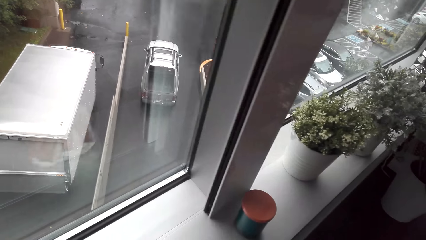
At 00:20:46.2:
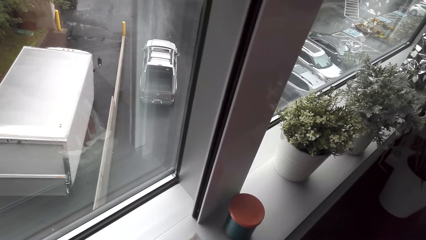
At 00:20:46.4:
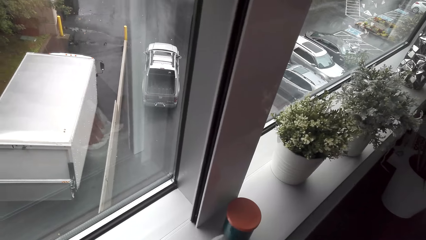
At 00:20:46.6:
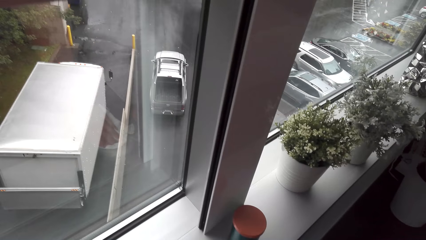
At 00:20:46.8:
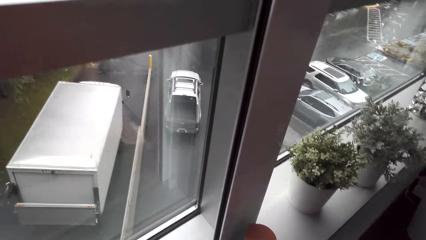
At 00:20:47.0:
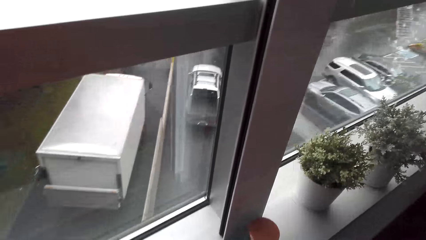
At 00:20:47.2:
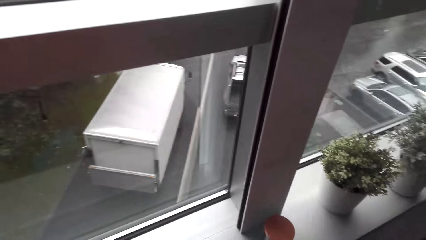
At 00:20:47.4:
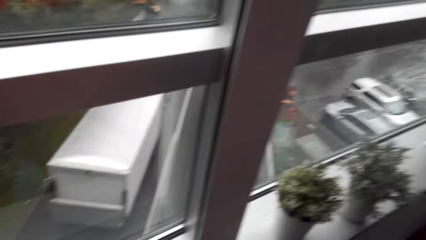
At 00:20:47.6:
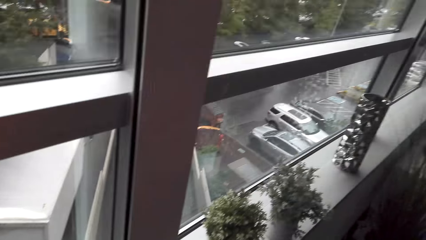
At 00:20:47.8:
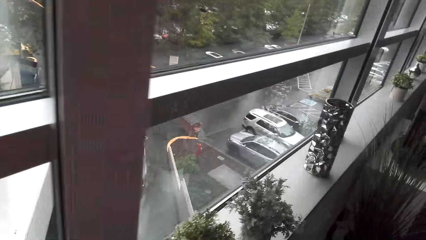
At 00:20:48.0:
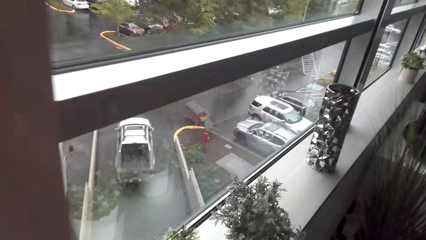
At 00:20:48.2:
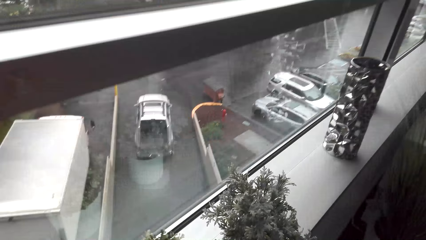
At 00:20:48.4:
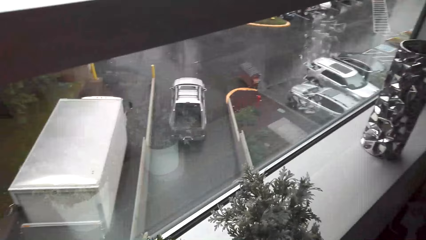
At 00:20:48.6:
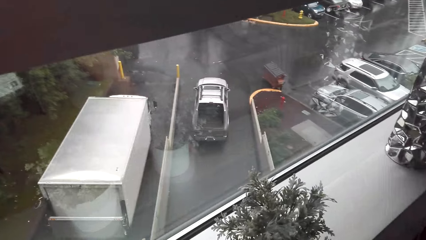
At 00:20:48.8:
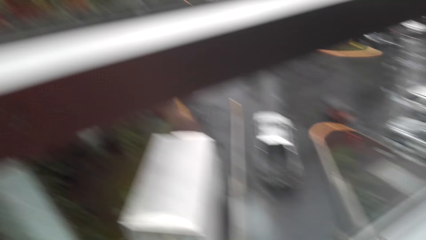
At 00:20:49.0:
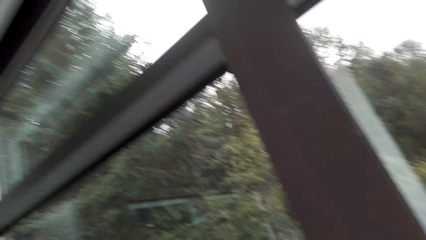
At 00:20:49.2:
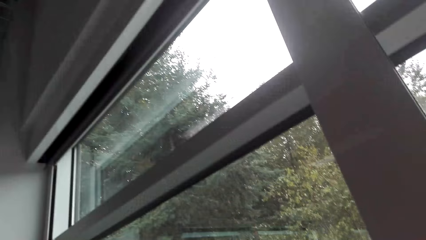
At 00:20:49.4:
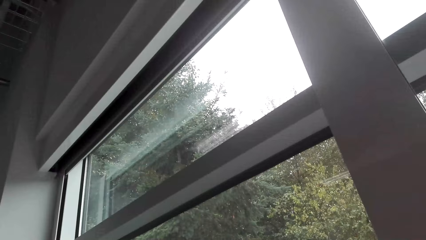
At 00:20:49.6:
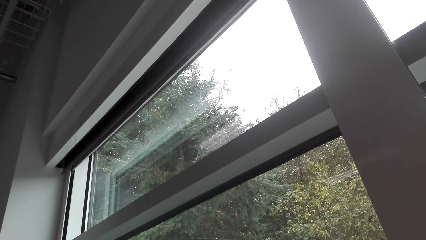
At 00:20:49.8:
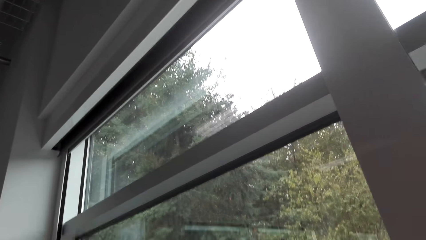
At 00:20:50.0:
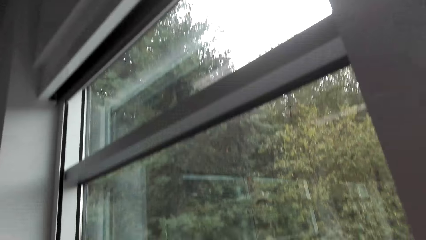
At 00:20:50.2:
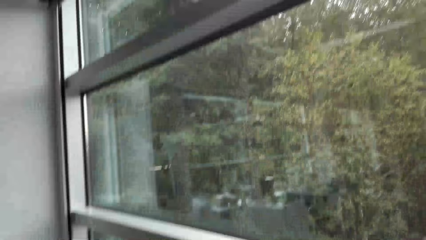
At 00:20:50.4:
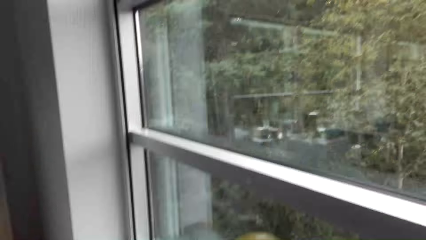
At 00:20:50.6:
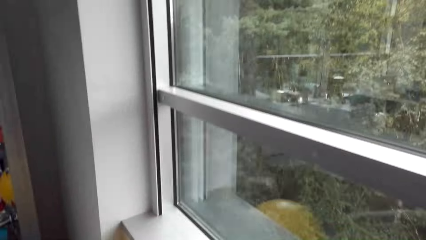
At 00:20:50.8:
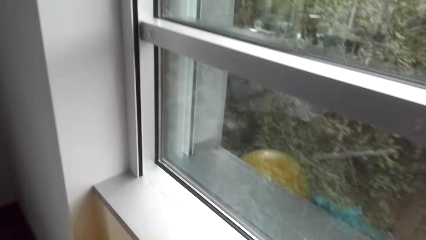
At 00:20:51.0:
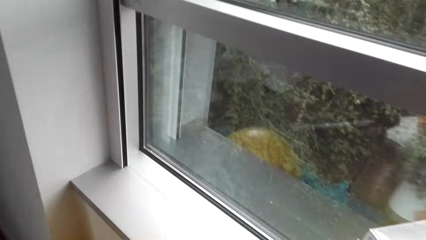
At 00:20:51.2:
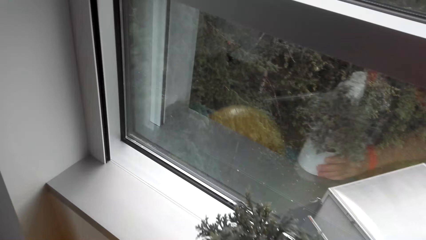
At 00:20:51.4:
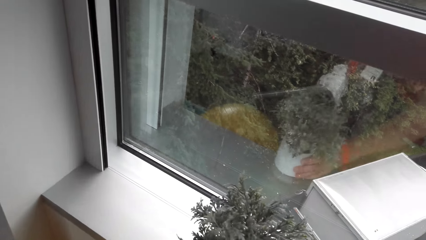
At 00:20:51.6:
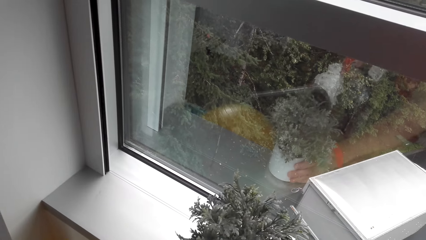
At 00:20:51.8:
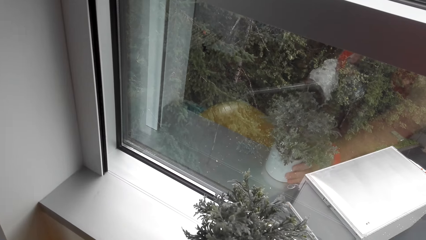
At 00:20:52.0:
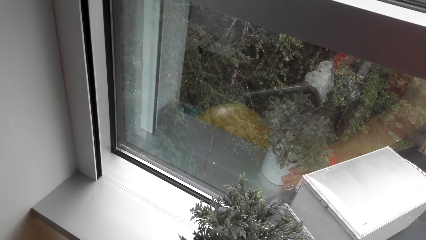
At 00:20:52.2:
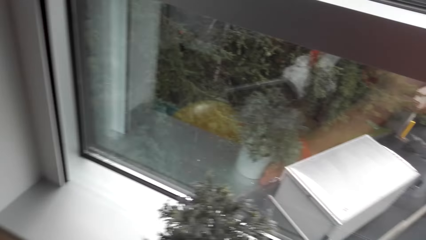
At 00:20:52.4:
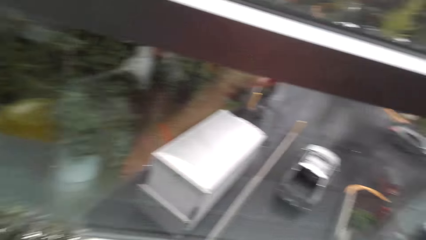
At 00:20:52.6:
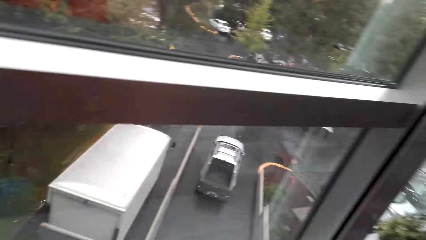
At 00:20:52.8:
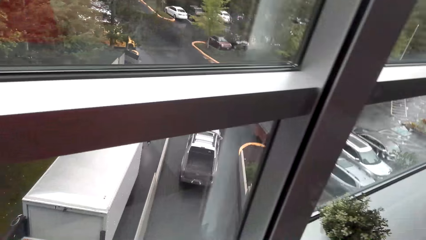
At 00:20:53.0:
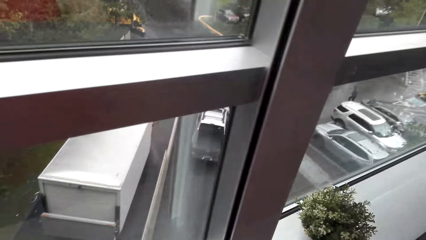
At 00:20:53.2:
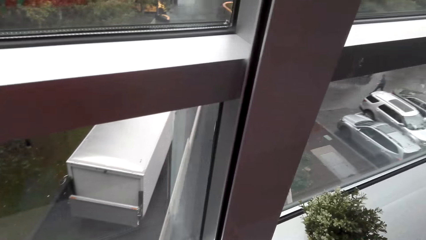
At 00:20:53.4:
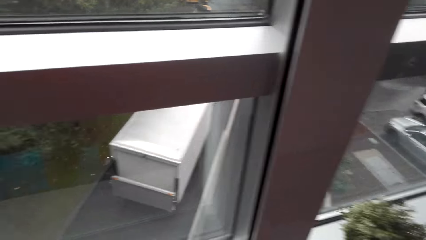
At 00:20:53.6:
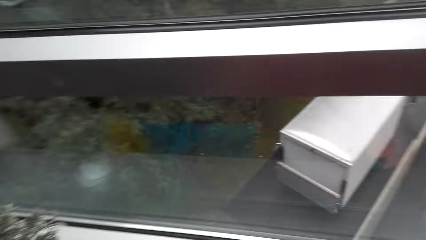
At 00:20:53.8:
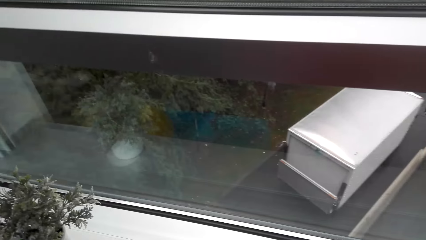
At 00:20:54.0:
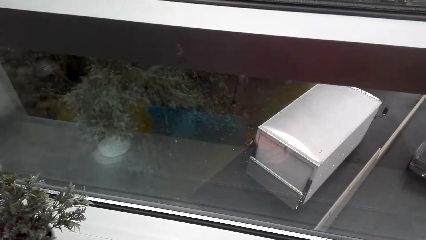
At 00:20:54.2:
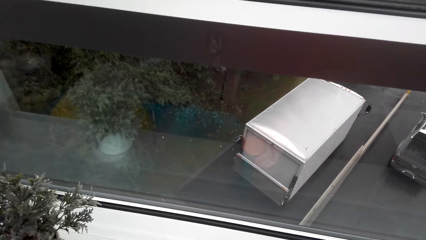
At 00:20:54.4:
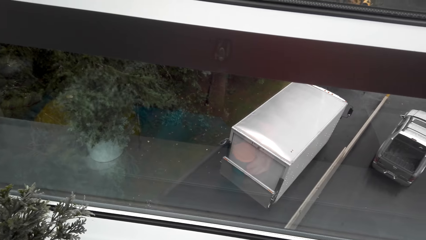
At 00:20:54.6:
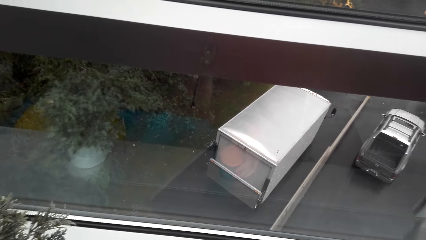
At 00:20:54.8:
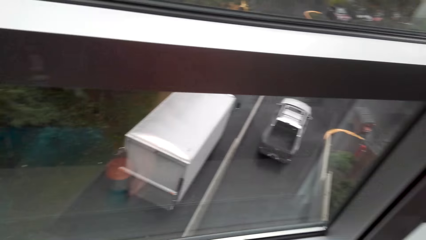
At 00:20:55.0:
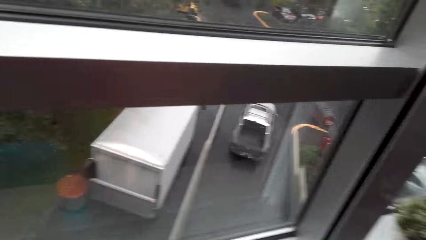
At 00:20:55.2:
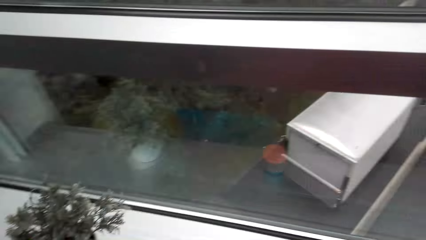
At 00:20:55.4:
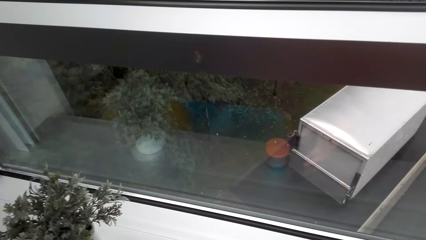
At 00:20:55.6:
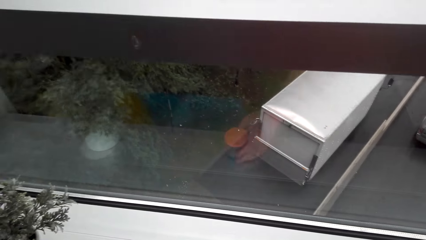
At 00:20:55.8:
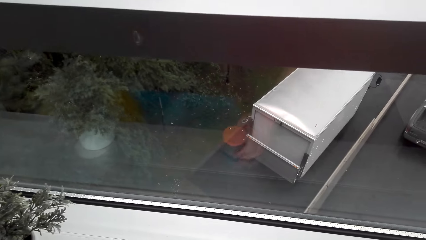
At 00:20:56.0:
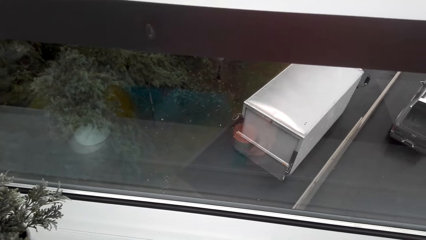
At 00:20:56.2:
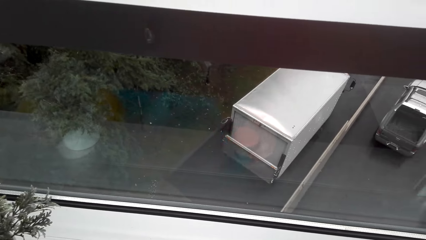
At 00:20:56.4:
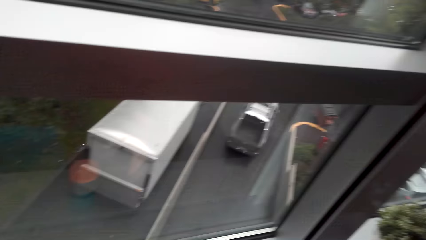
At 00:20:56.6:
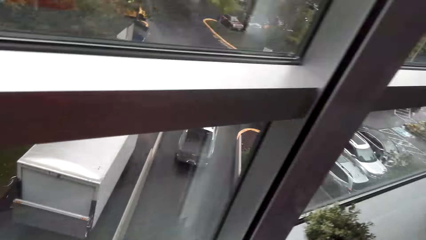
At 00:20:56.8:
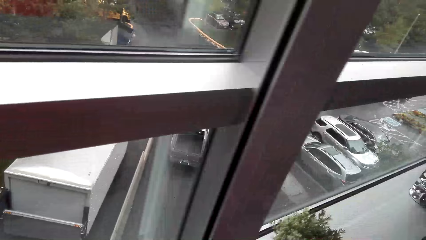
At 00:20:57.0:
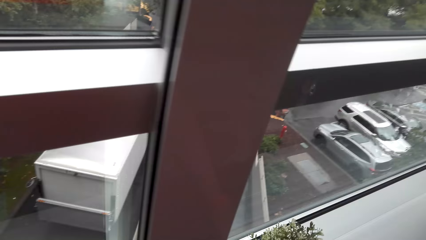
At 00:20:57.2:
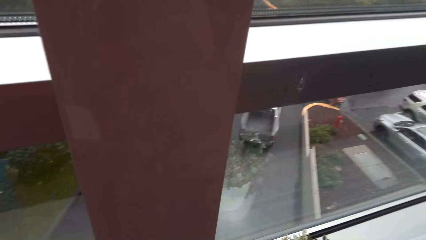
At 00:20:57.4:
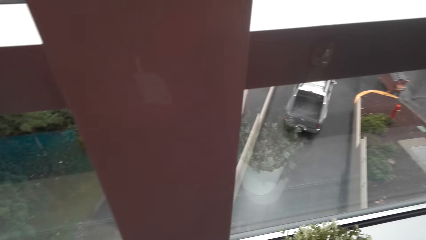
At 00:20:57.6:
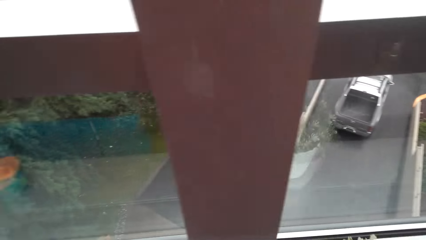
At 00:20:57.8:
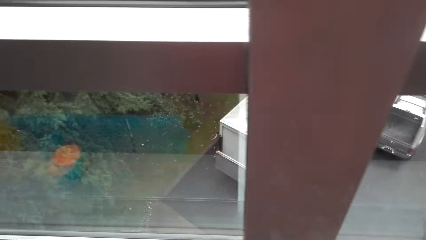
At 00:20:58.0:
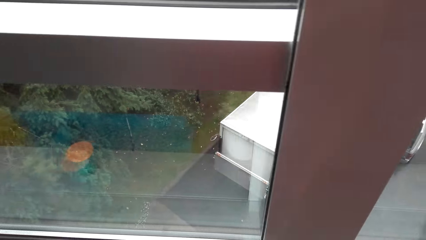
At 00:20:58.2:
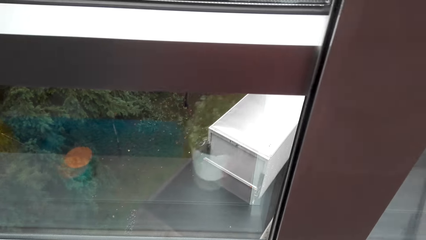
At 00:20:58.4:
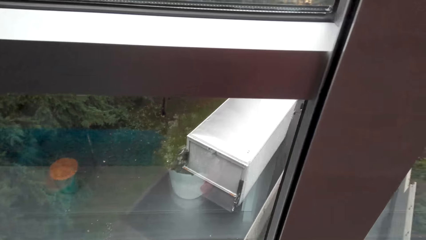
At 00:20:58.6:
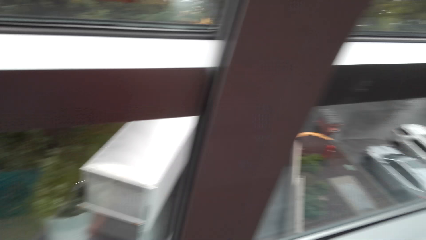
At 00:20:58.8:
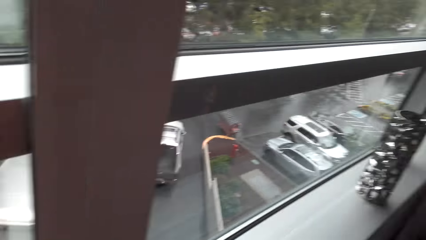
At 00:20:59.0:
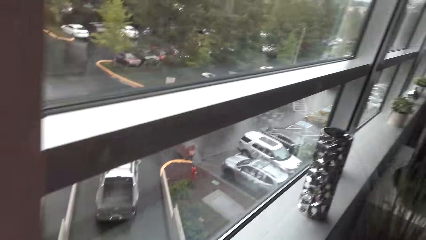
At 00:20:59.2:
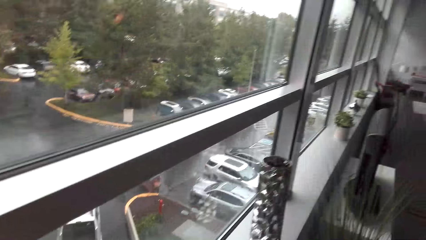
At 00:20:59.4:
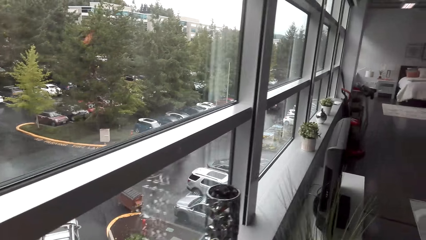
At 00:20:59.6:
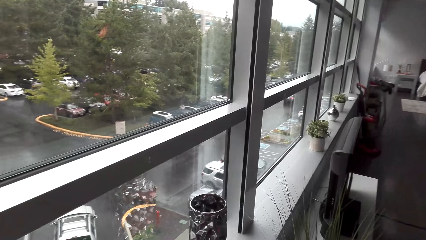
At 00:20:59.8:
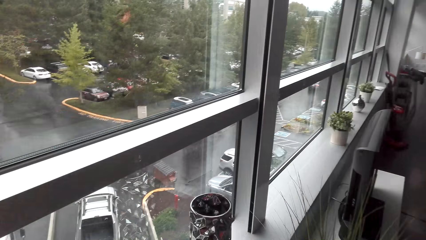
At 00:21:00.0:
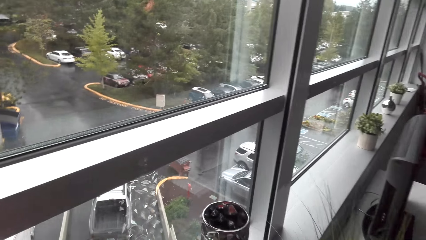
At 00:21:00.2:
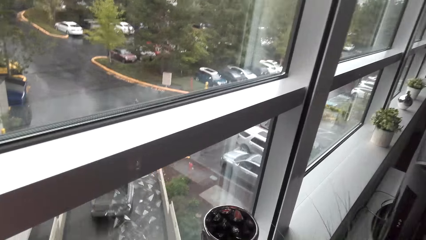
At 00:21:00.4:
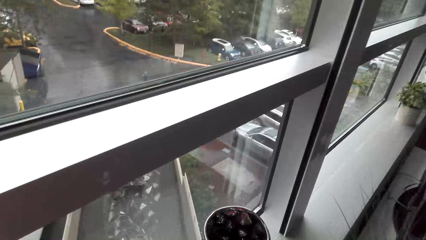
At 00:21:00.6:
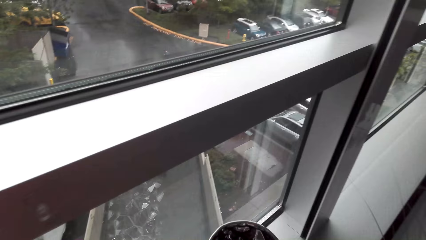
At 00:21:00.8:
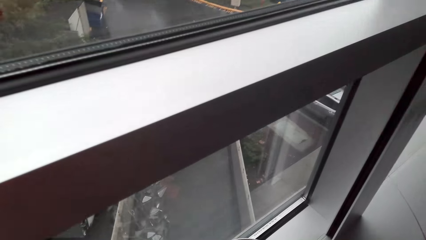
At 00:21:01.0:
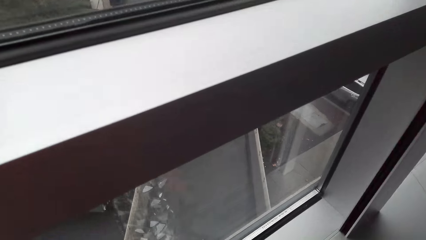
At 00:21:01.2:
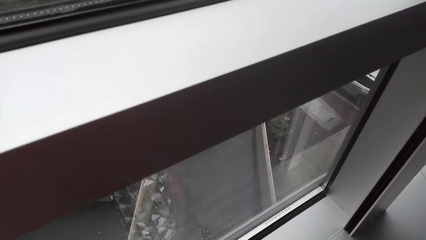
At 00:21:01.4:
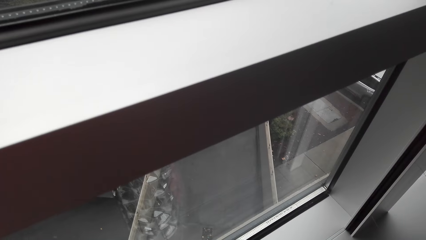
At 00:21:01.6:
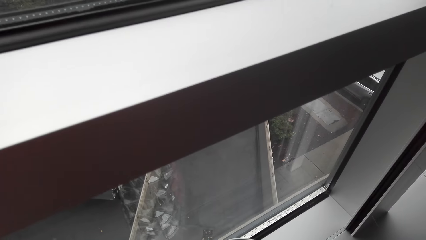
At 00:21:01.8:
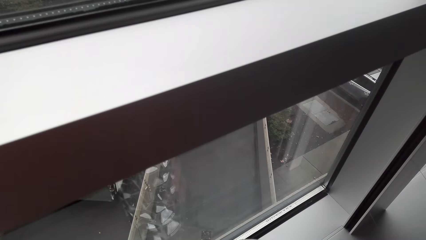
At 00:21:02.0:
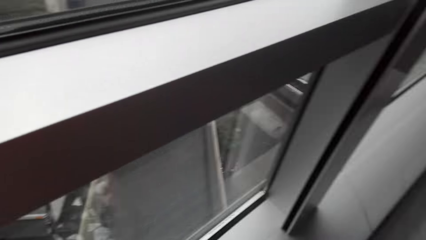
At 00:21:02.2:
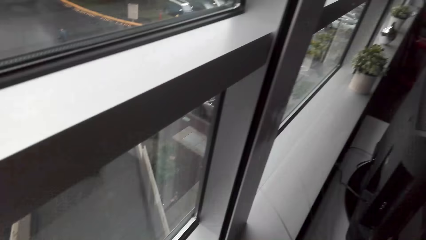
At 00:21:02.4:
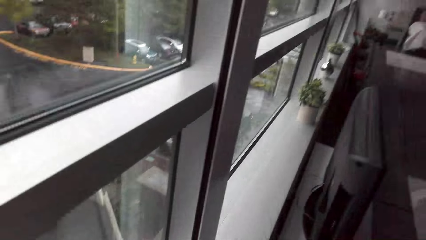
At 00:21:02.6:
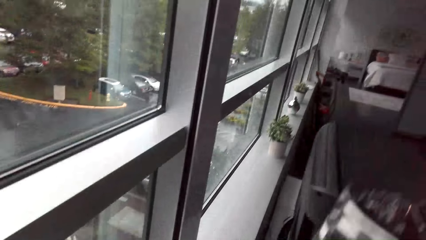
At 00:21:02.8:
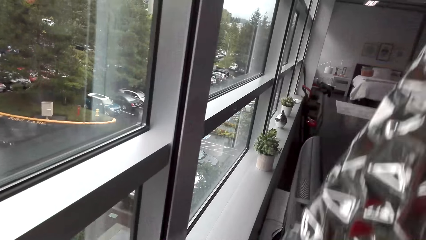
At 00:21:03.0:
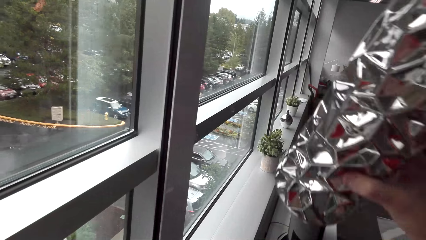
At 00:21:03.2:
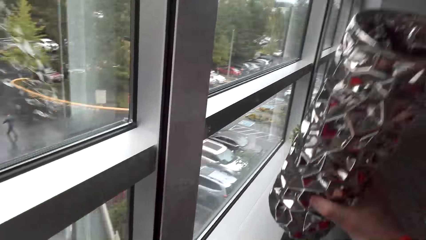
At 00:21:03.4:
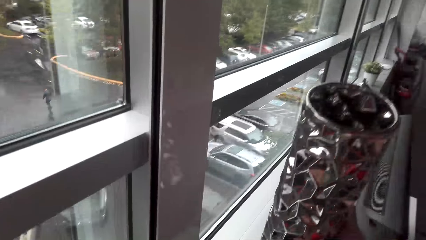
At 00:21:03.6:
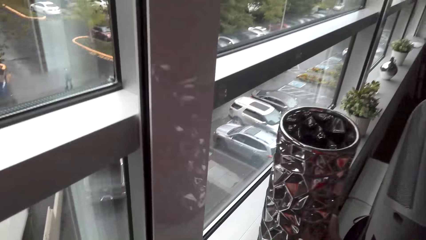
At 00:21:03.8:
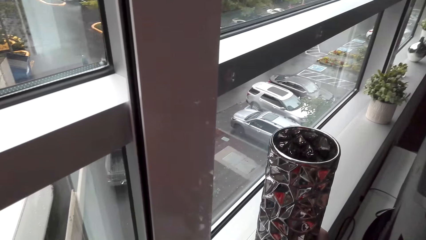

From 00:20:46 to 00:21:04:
The camera wearer returns the flower to the left. They return the tin. They move the tin. They move the plant to the left. They lift a vessel.
